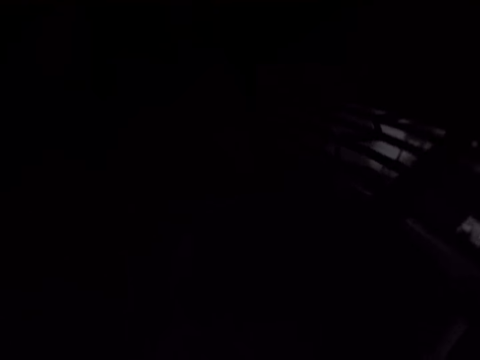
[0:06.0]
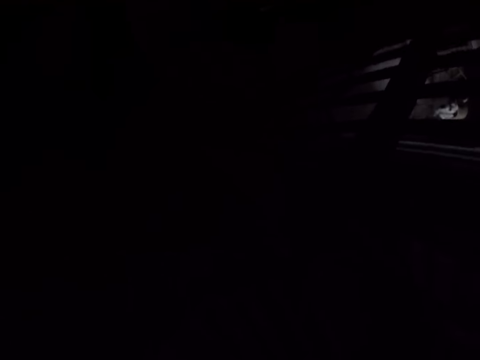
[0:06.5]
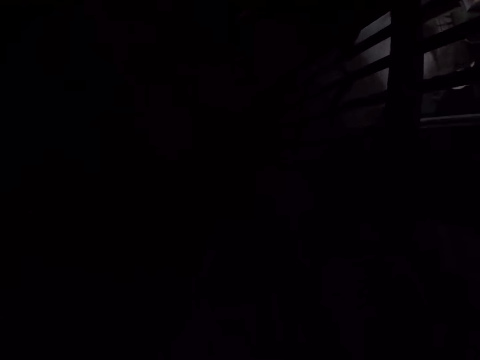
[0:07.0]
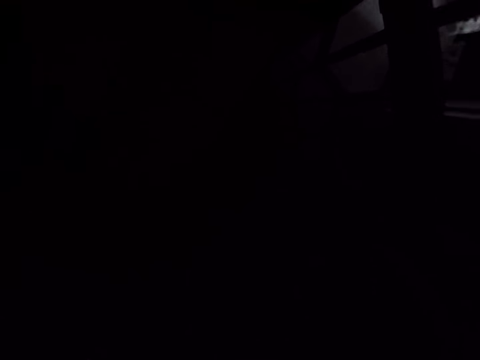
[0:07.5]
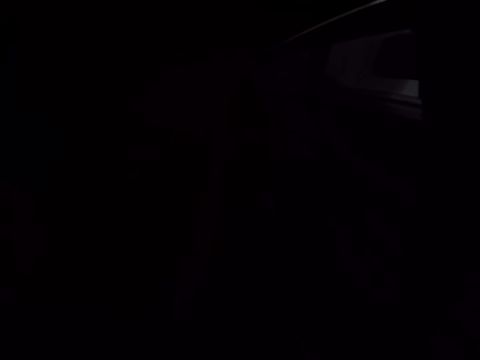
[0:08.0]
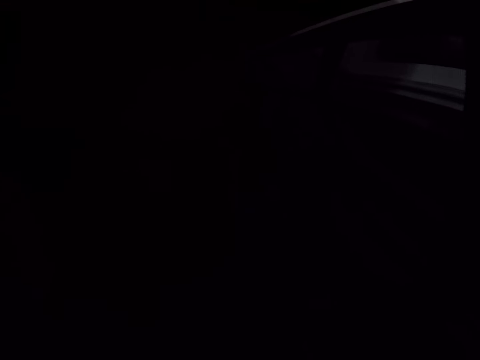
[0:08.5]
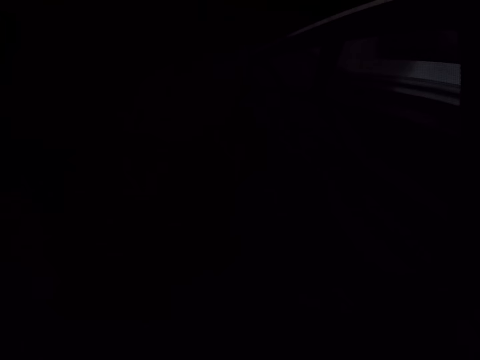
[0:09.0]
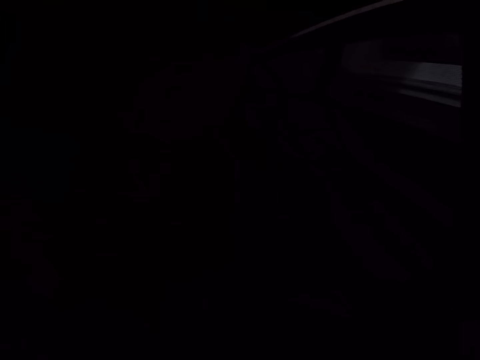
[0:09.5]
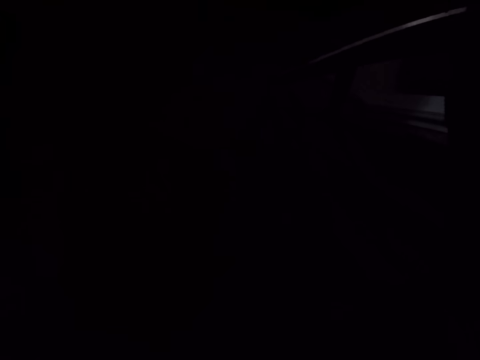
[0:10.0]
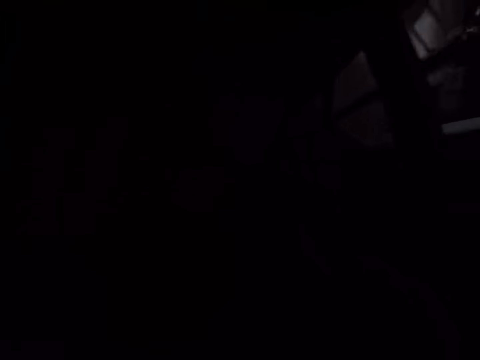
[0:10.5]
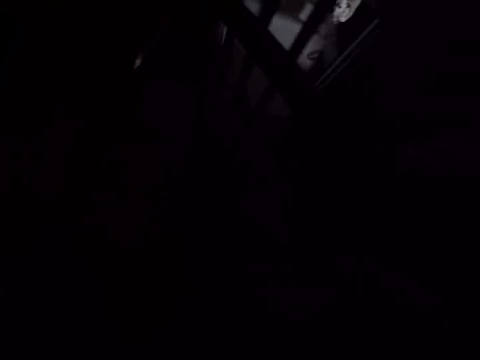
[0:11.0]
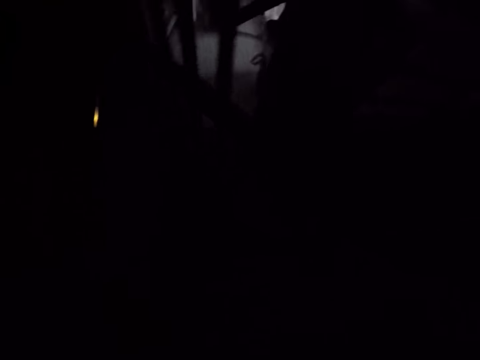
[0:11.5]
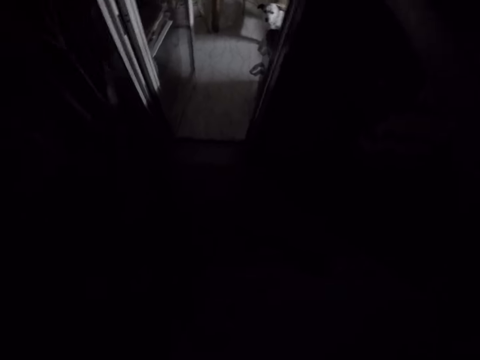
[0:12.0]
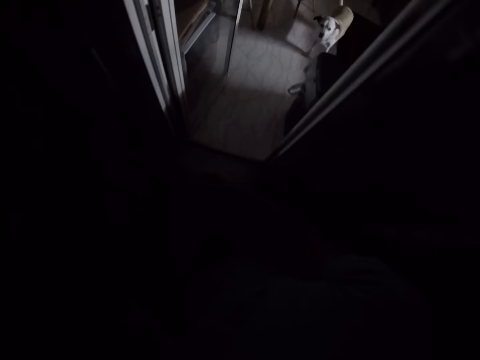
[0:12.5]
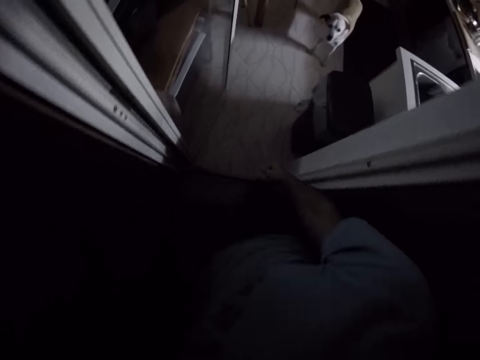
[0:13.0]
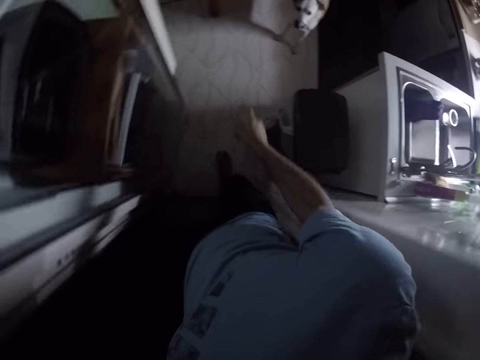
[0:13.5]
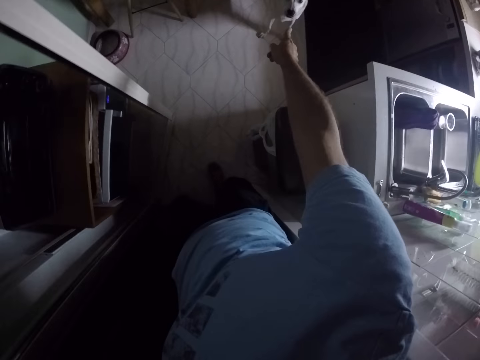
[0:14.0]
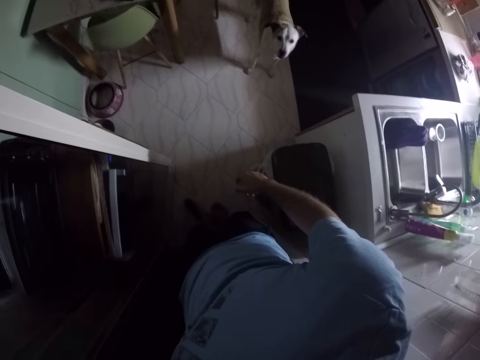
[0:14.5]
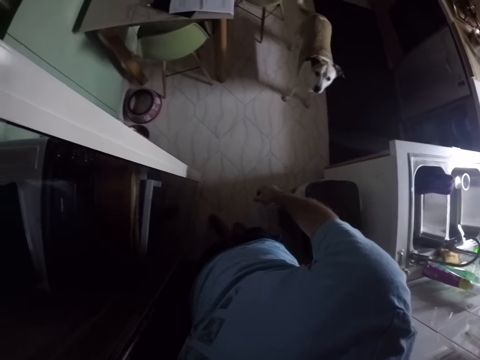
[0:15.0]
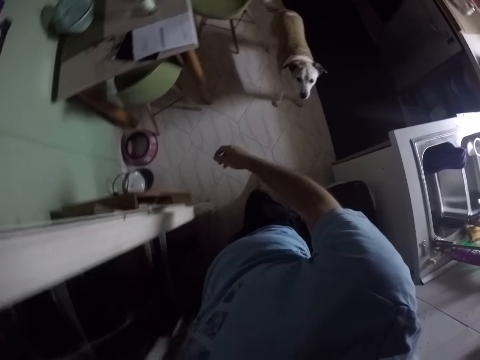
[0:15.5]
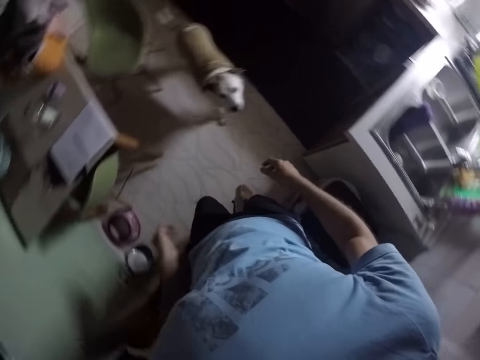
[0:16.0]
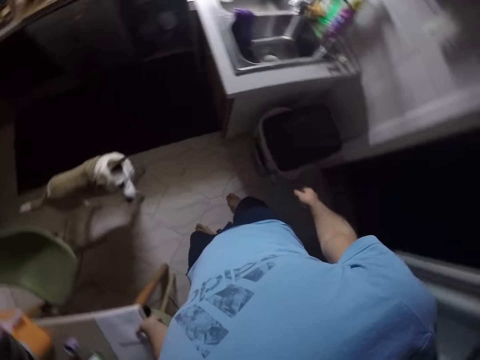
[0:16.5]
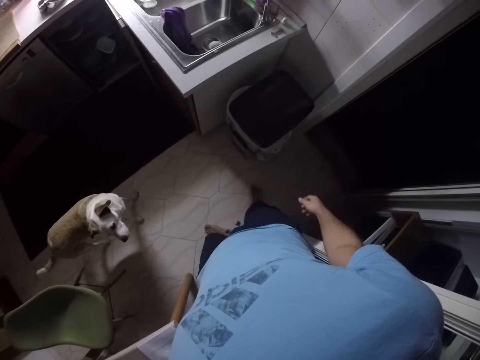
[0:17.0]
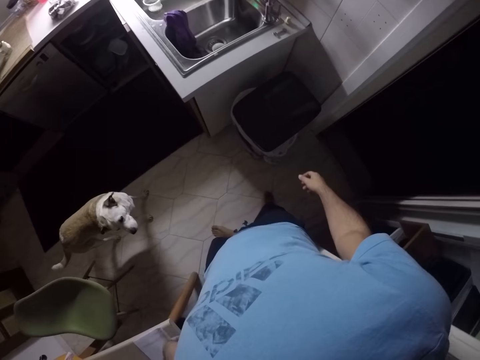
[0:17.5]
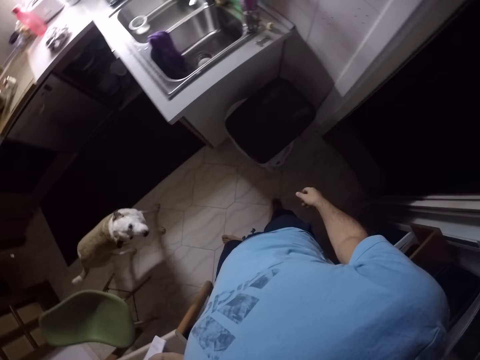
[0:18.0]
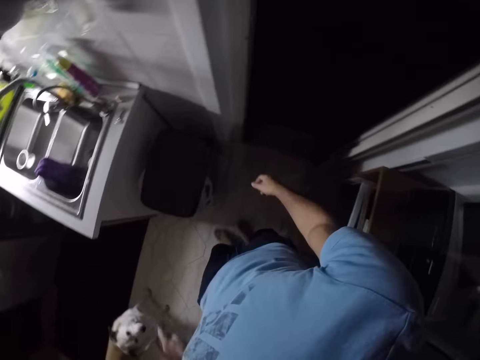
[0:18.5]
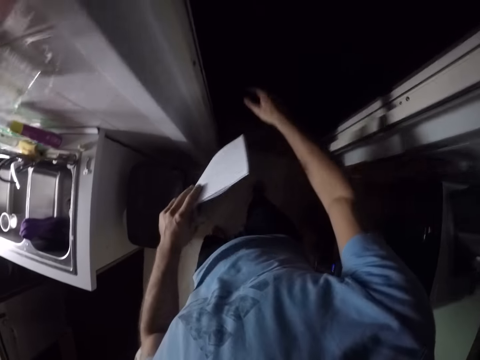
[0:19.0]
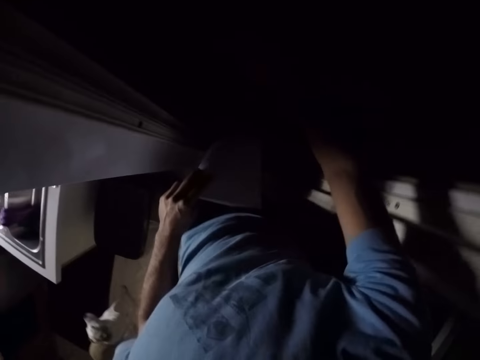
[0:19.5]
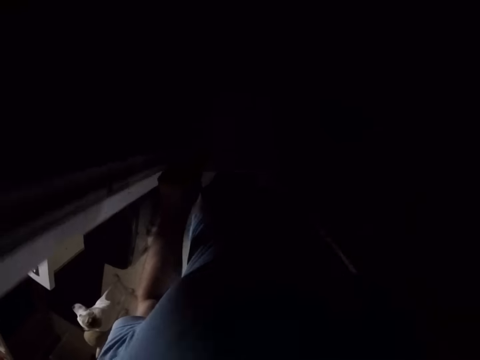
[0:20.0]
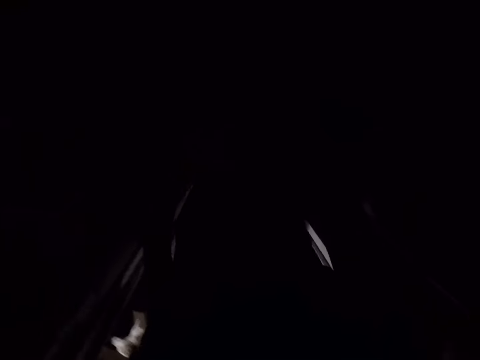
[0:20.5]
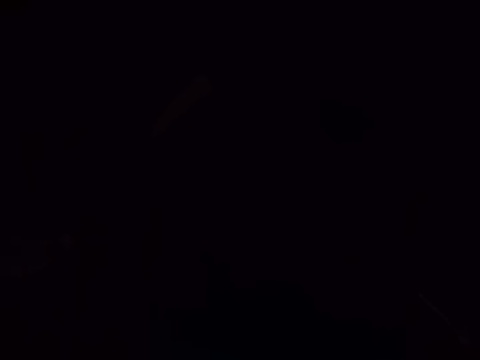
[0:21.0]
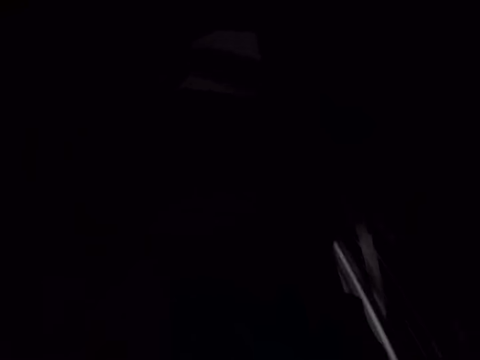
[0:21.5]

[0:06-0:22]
The camera wearer is in the dark. They get out of a room. They point at a dog. They are walking in another room. They pick up papers. They get back in the room.

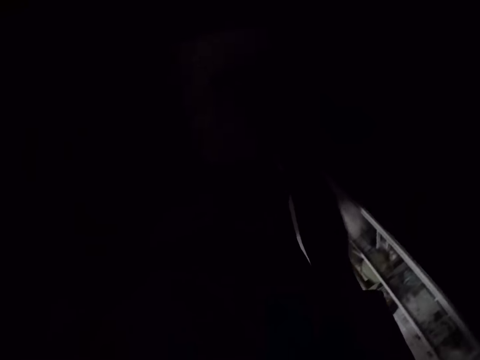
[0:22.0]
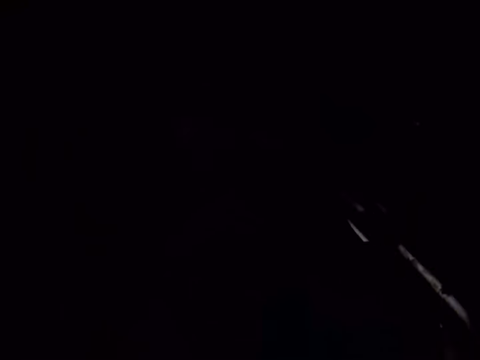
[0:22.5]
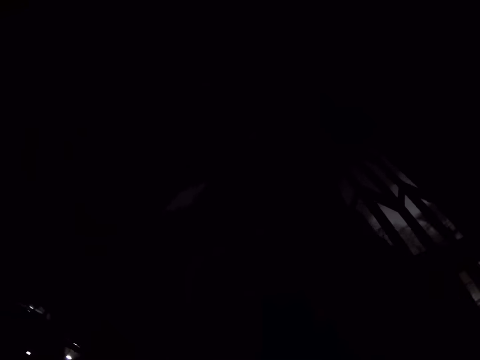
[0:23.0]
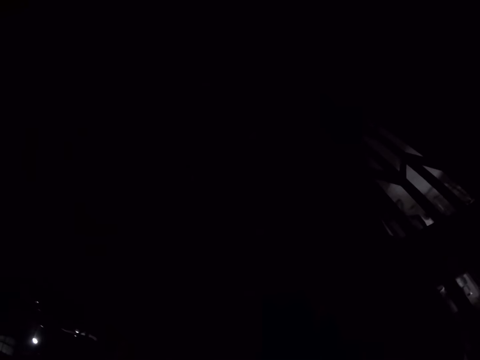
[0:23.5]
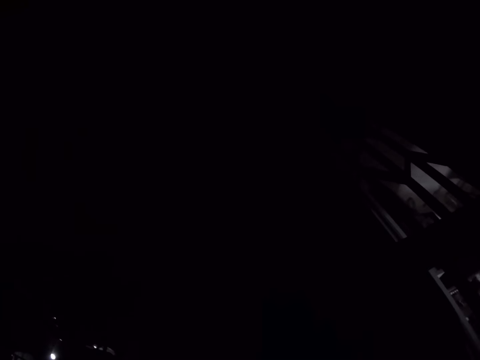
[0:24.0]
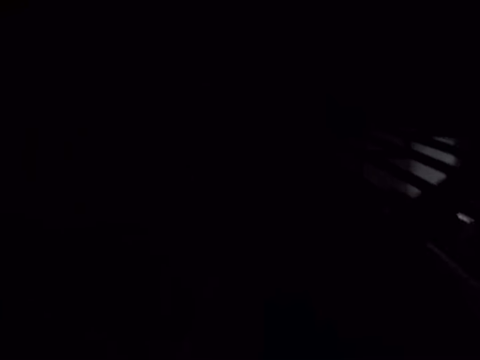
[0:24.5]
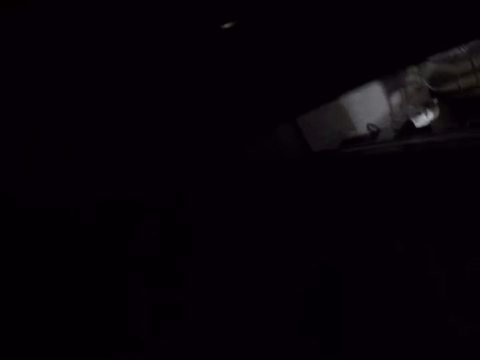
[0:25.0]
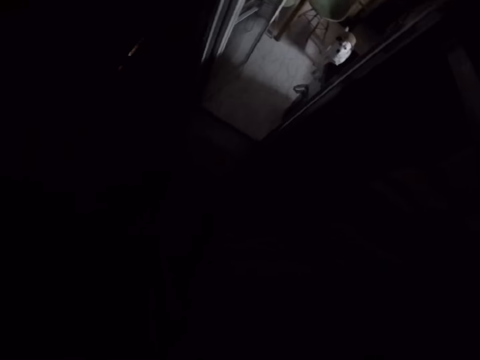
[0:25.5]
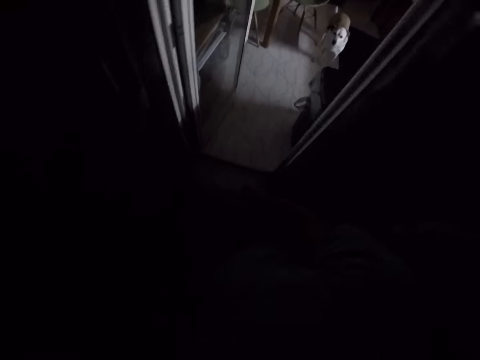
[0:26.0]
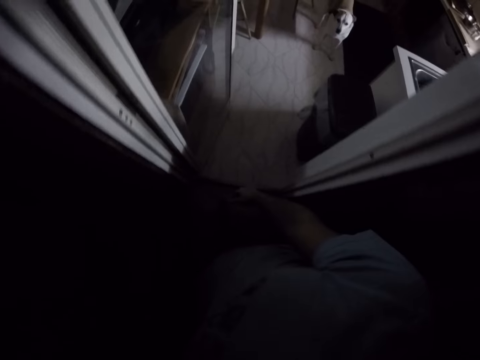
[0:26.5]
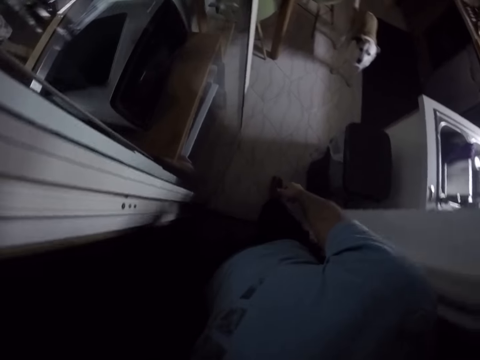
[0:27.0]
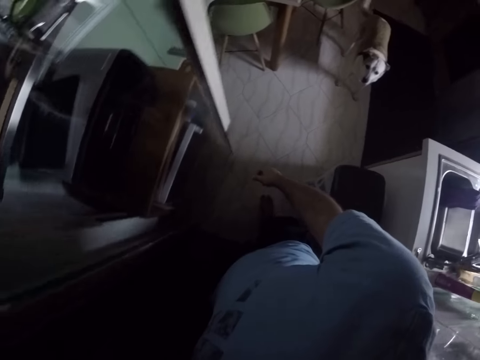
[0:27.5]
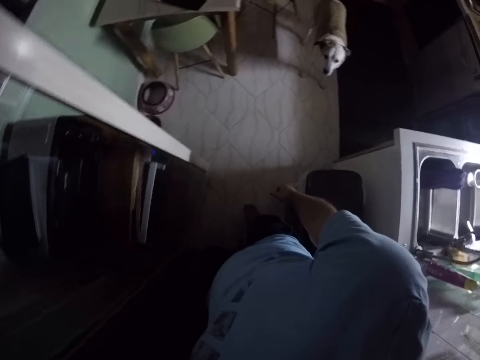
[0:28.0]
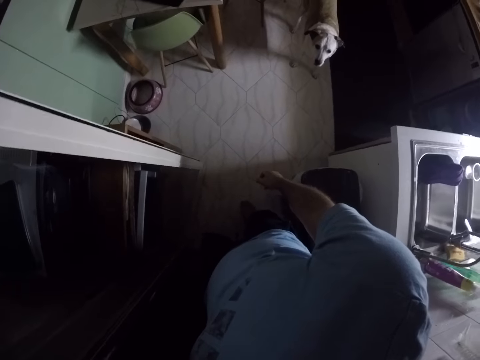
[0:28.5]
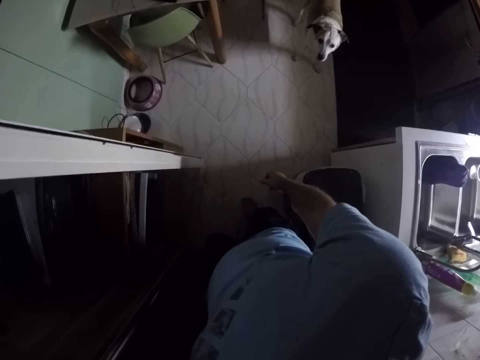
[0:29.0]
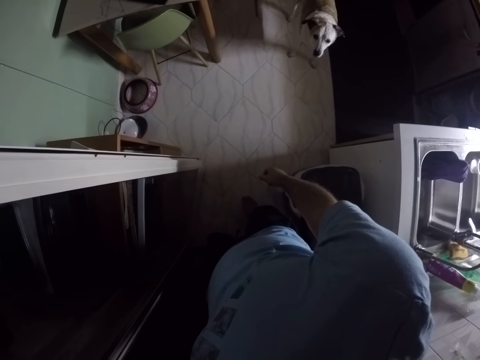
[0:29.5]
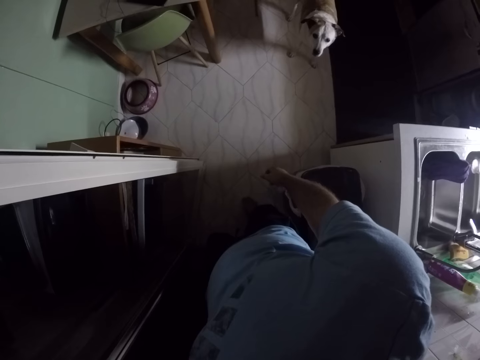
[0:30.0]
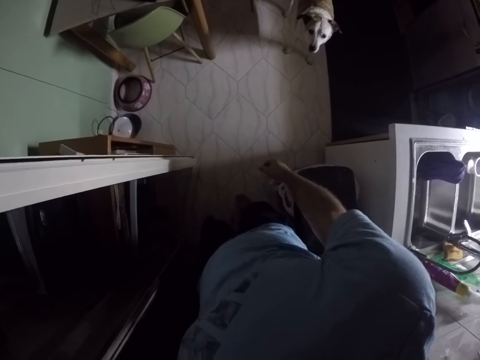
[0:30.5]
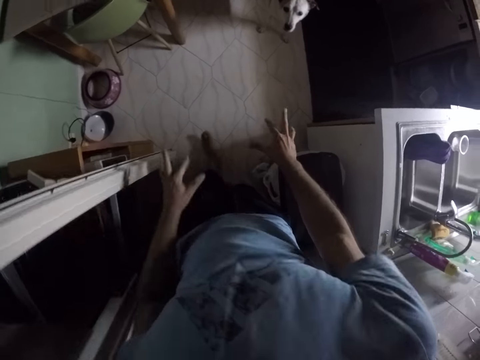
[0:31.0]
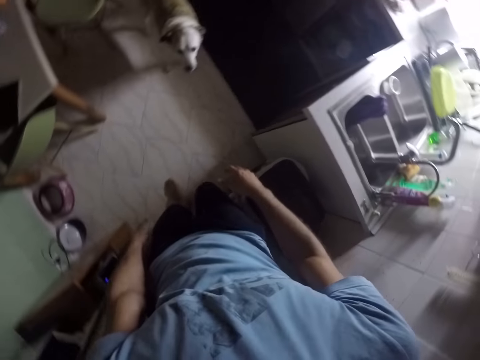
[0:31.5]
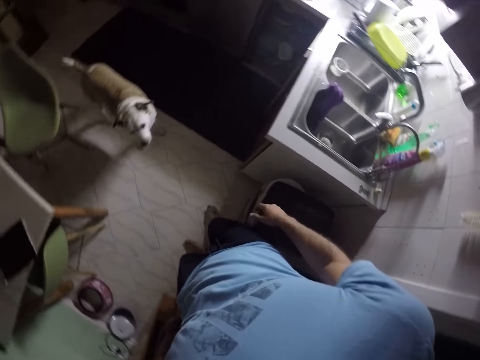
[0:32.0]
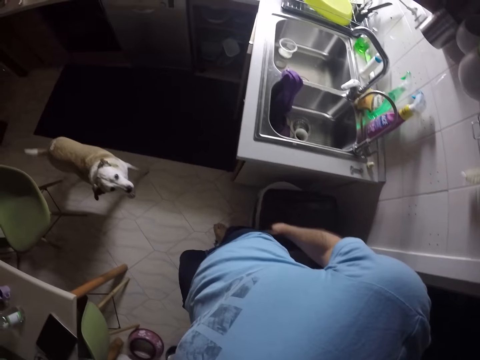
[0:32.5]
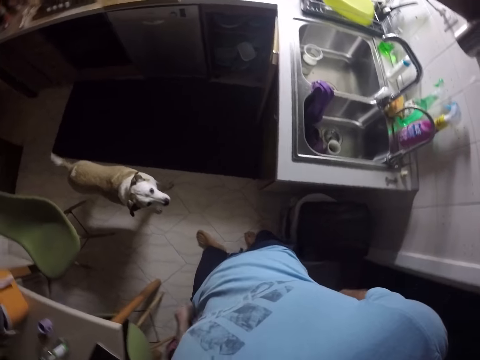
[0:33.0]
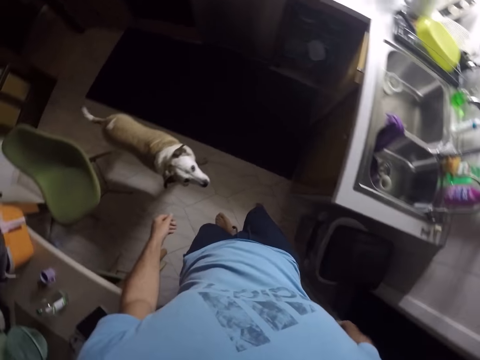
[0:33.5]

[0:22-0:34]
The camera wearer is in the dark. They get out of a room. They move fingers.
